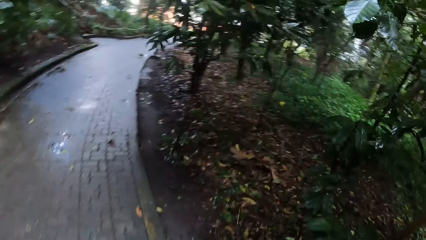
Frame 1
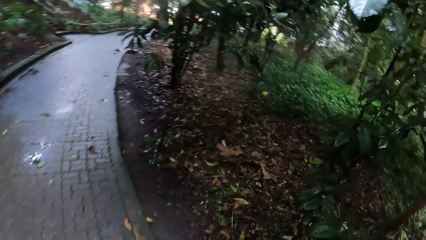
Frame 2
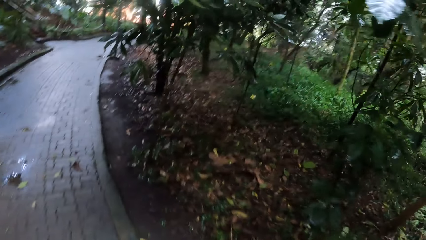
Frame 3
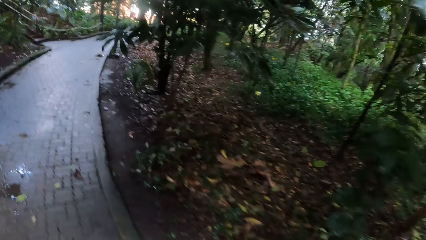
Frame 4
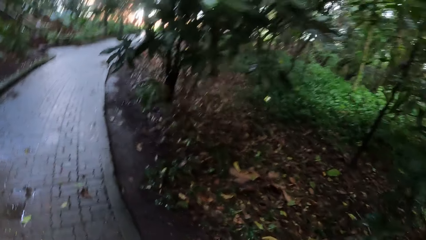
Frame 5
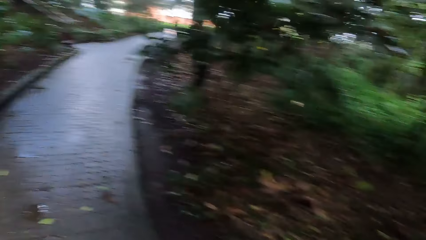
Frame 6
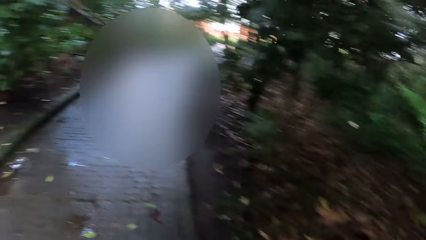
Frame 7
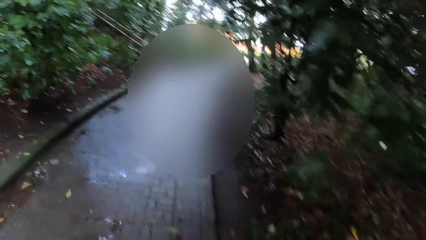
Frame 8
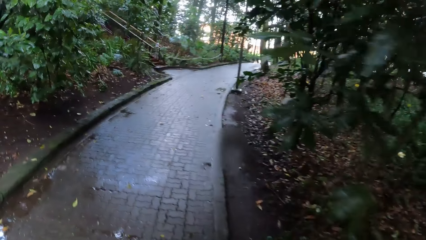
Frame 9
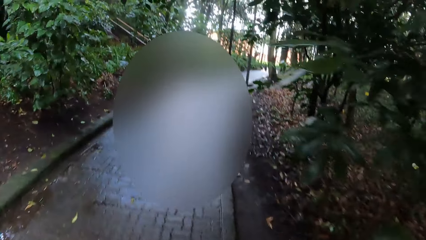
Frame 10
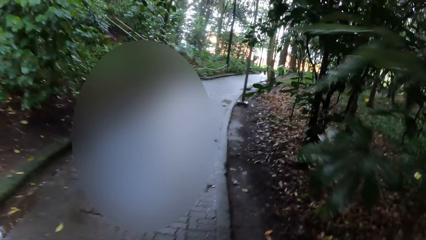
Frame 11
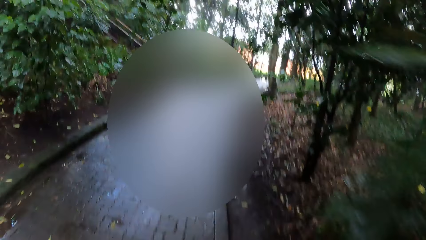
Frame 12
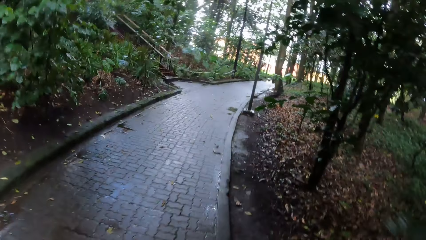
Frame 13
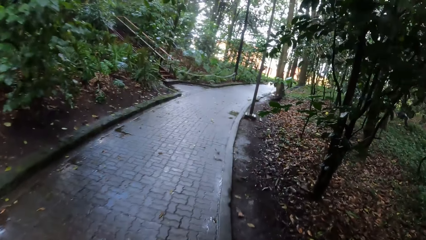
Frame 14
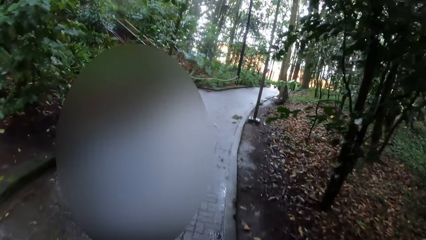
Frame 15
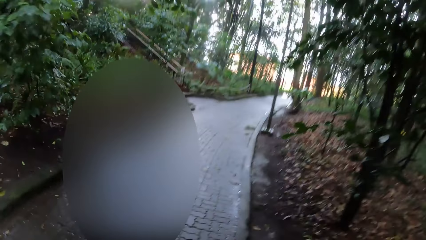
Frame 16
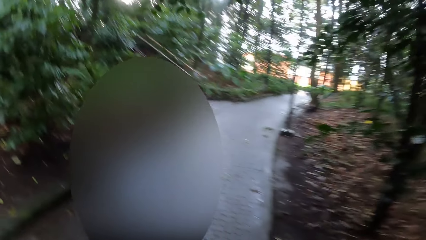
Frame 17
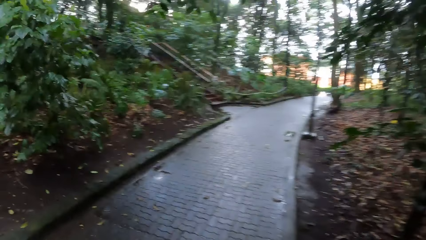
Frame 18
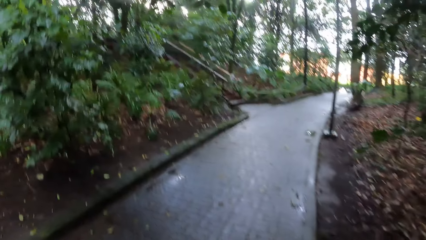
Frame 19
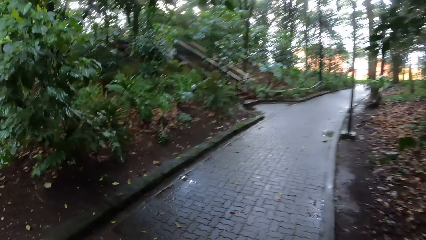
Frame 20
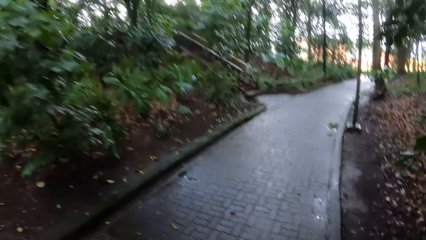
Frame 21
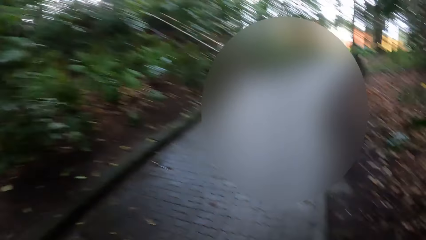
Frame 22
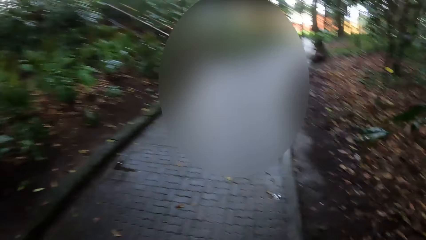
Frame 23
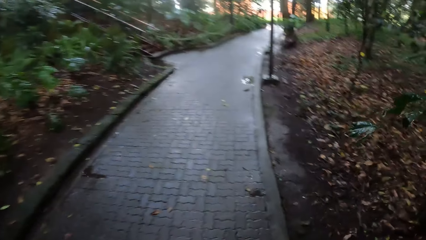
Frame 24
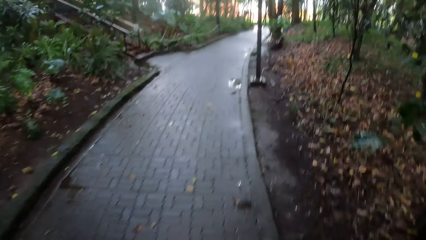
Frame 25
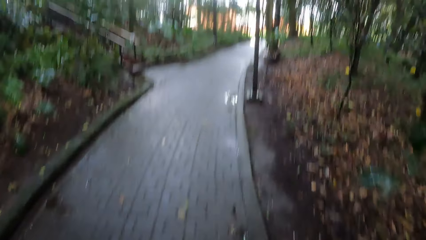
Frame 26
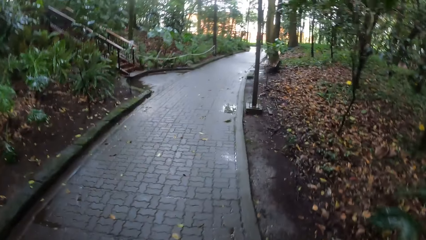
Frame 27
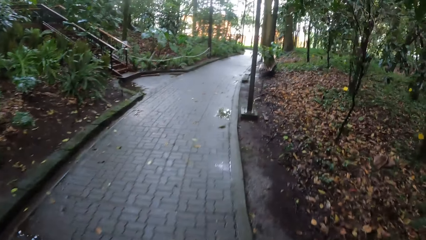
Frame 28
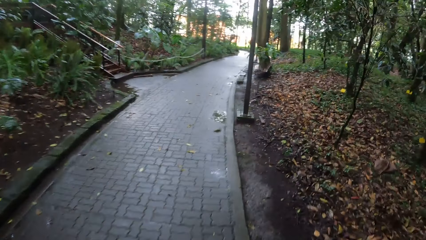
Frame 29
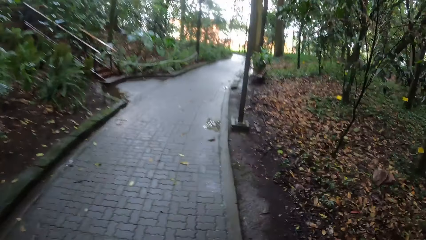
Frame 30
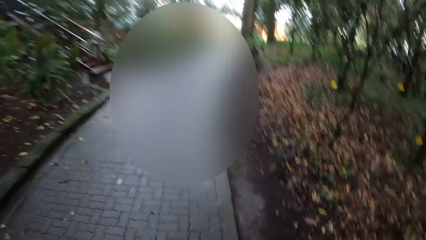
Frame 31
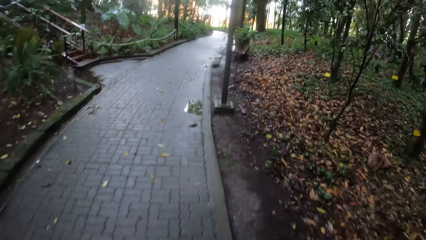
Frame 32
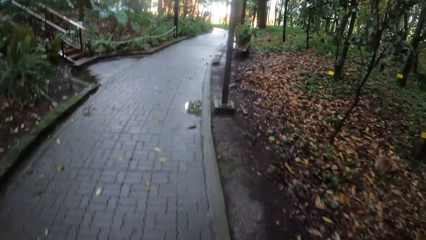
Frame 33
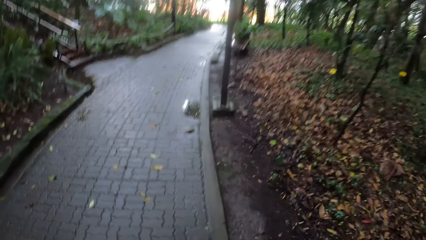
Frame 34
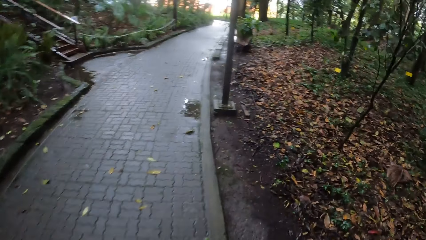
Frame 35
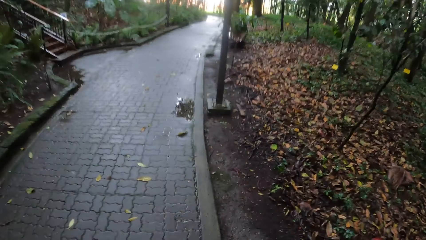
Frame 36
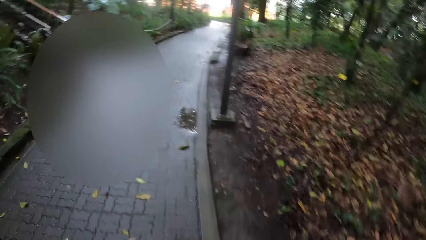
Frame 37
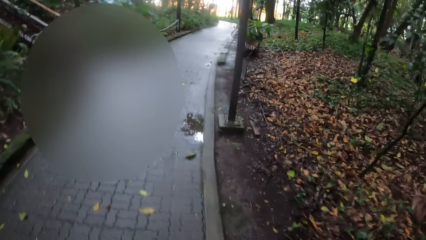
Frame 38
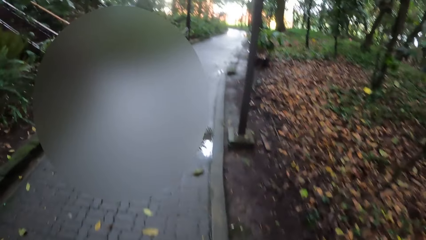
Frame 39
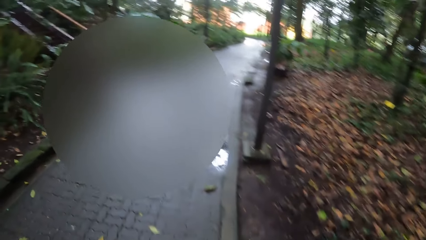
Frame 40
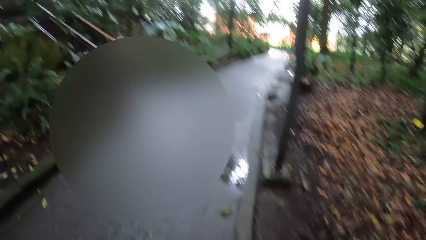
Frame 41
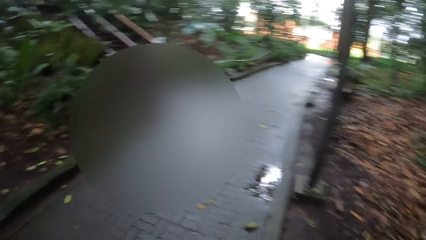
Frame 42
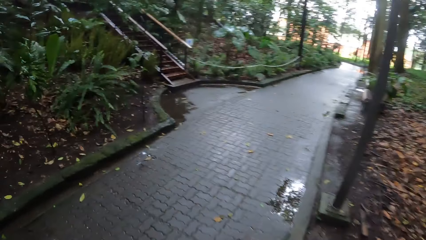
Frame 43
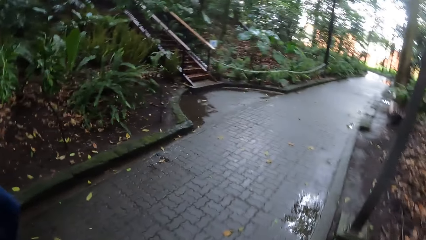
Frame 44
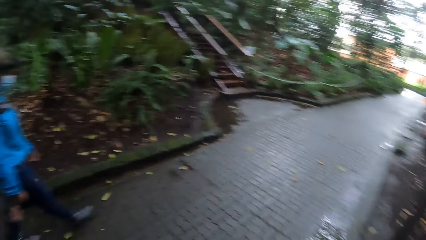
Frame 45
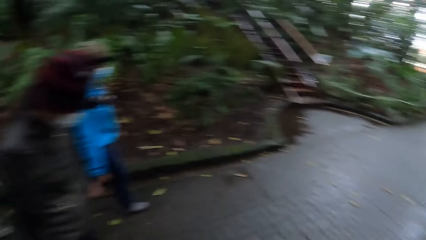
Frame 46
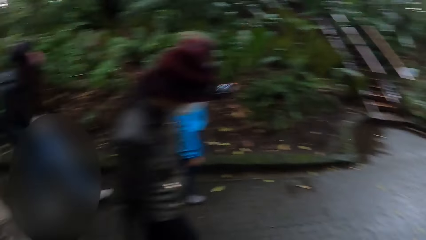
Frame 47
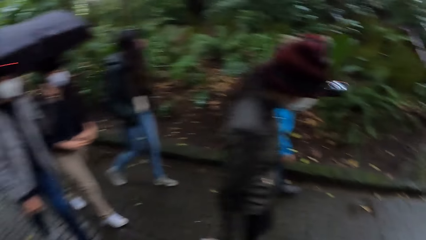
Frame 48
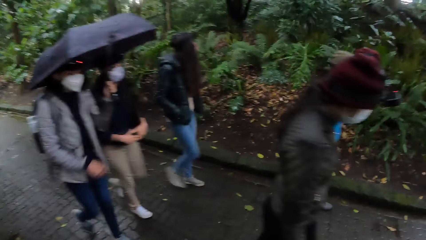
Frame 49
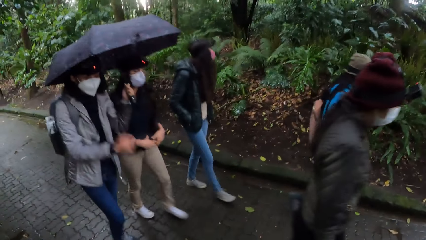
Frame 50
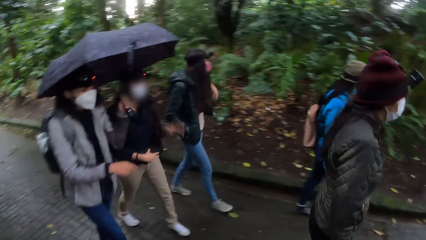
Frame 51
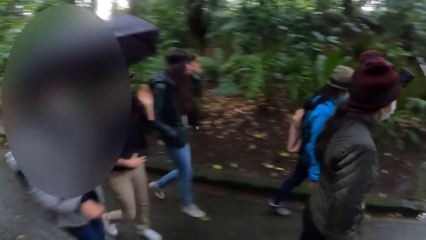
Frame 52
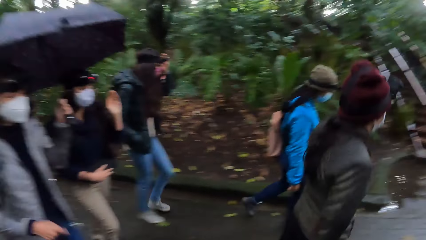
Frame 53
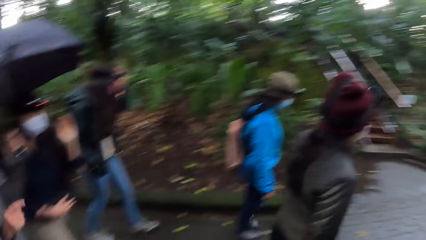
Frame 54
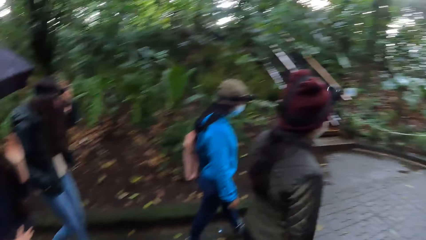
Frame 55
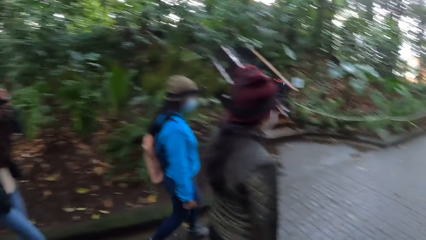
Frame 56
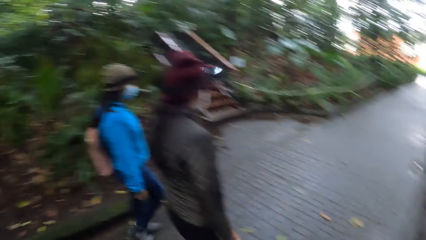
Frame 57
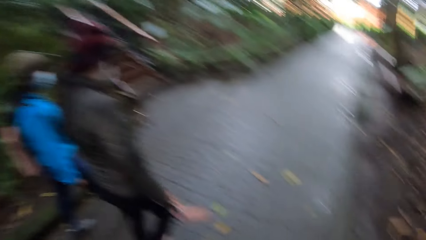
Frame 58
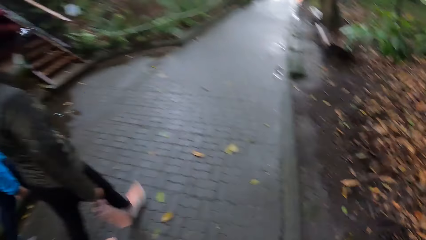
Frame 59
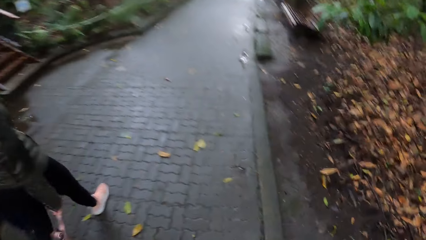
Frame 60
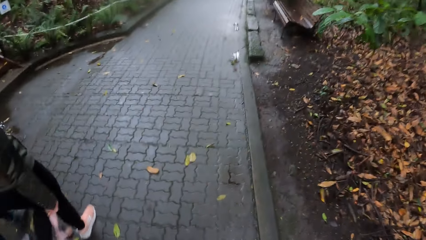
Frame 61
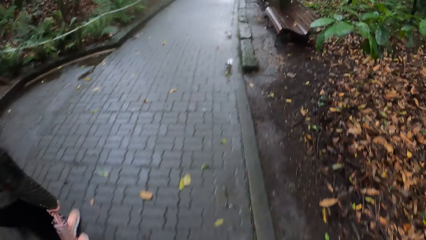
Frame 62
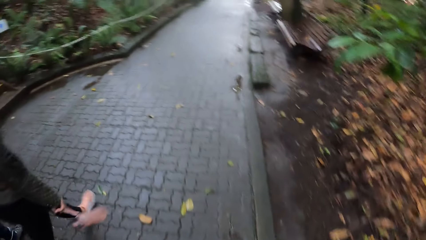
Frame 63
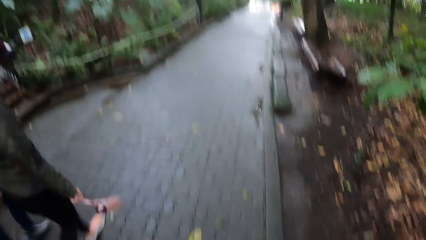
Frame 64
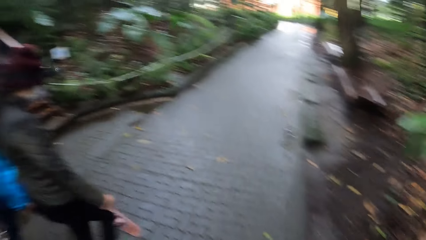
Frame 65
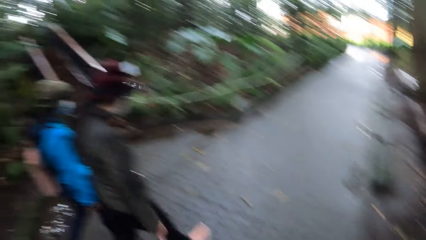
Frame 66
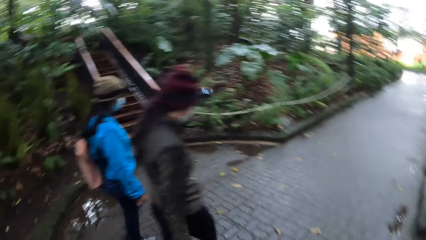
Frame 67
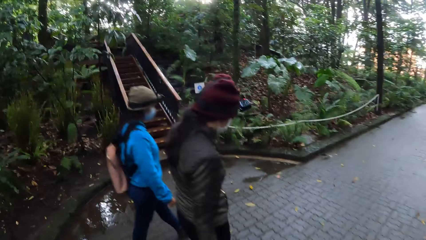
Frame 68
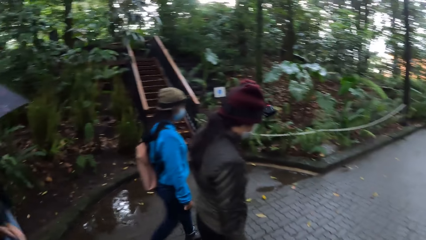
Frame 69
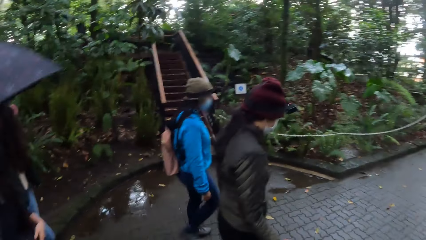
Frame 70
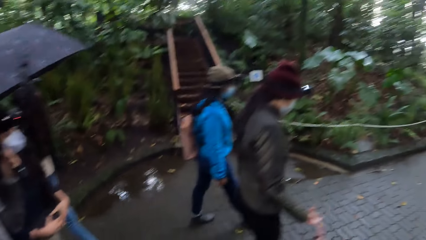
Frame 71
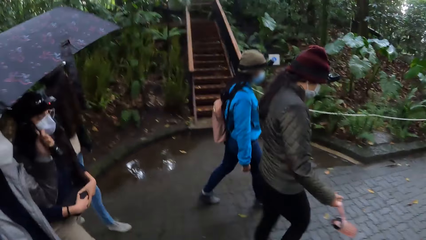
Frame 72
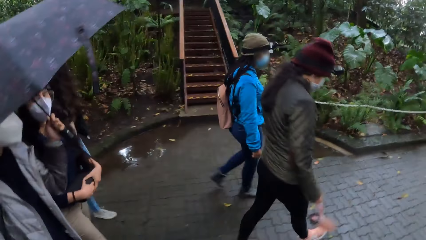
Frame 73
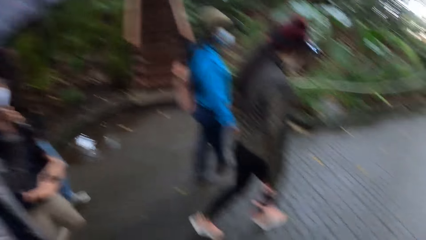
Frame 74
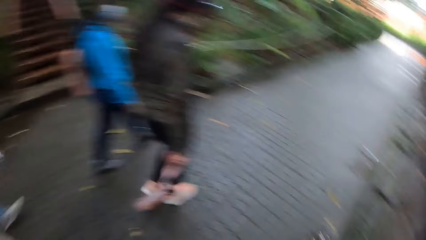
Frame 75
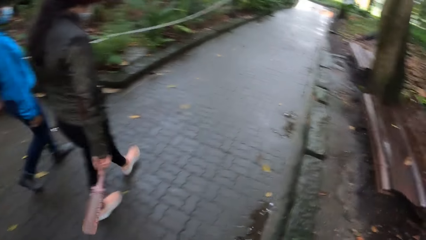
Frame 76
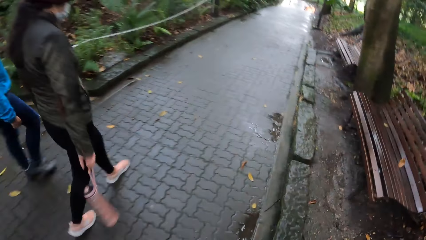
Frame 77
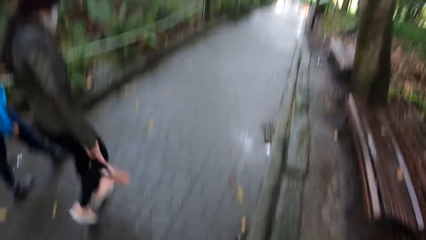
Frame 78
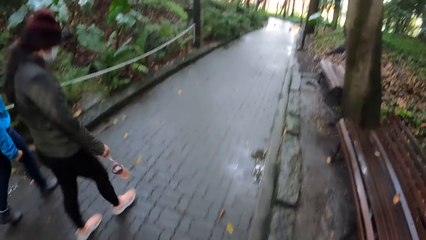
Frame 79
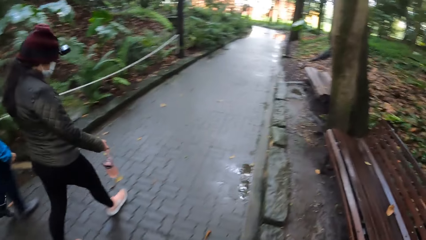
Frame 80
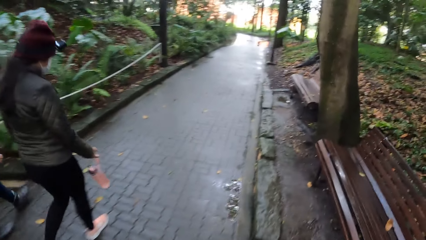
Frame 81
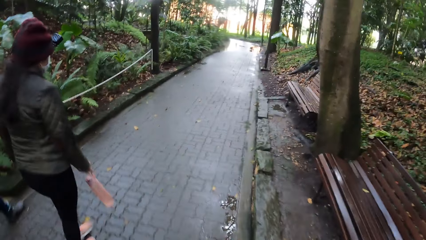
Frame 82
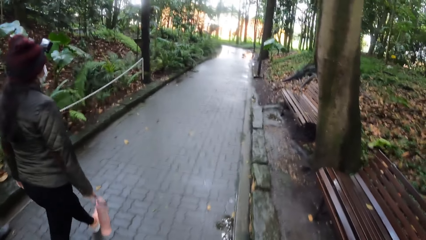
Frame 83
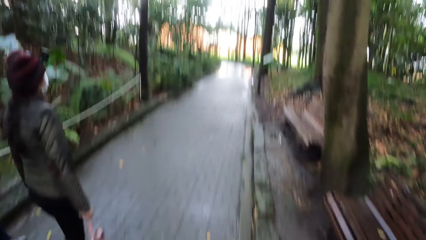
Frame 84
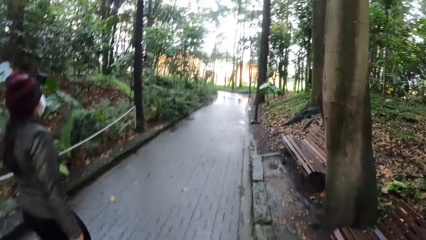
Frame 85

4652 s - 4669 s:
The camera wearer looks around. The woman holds a water bottle with her right hand. The camera wearer looks forward and walks. They look around. They look forward.
